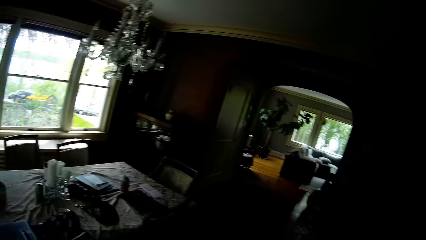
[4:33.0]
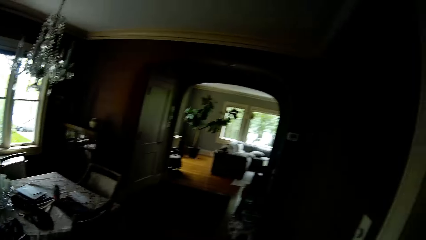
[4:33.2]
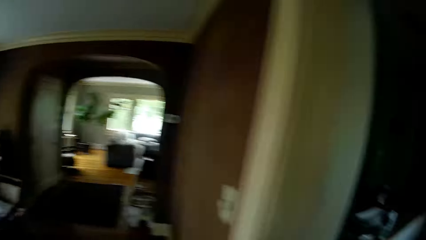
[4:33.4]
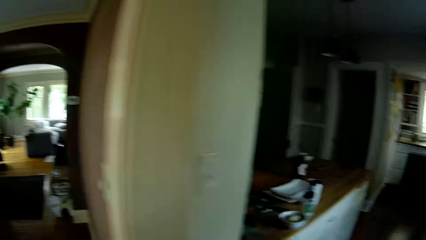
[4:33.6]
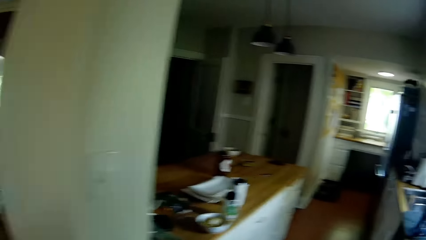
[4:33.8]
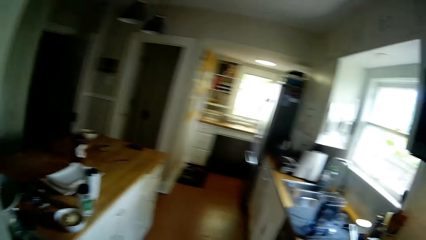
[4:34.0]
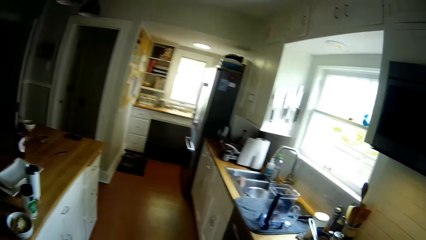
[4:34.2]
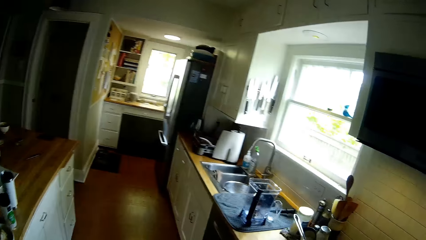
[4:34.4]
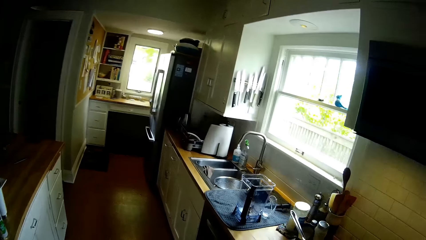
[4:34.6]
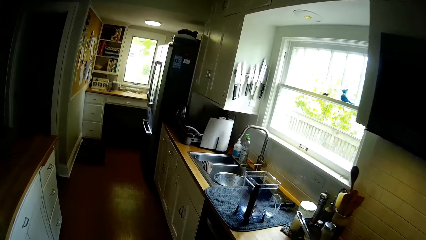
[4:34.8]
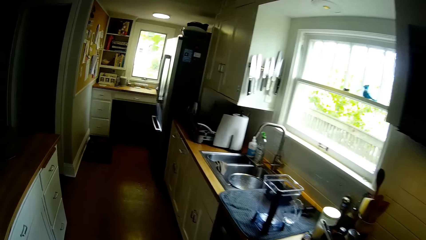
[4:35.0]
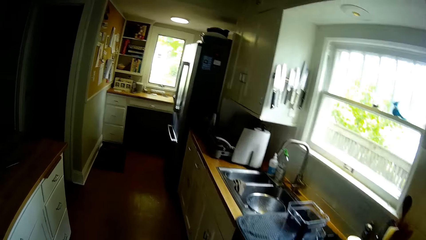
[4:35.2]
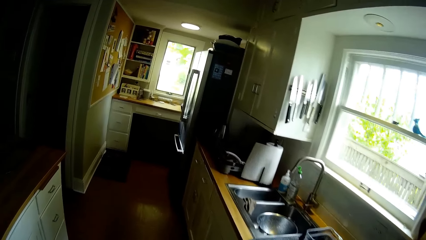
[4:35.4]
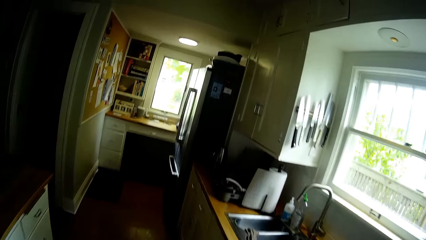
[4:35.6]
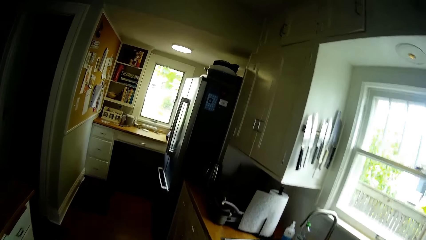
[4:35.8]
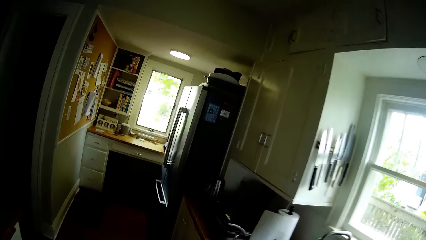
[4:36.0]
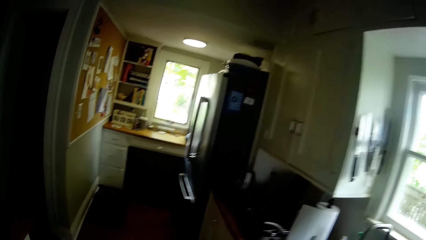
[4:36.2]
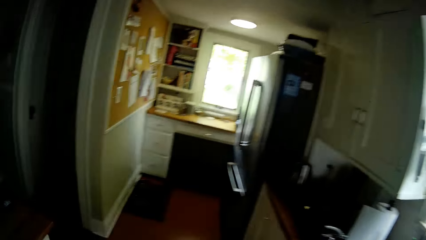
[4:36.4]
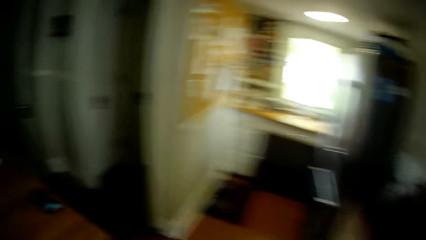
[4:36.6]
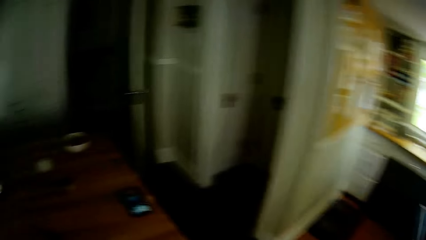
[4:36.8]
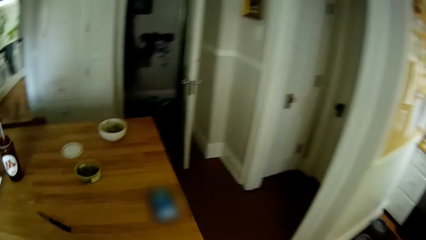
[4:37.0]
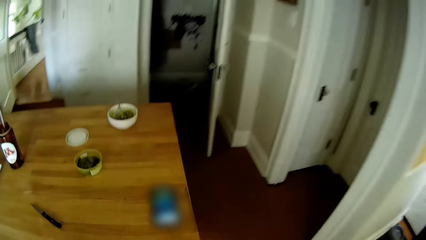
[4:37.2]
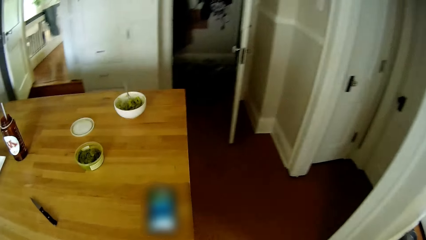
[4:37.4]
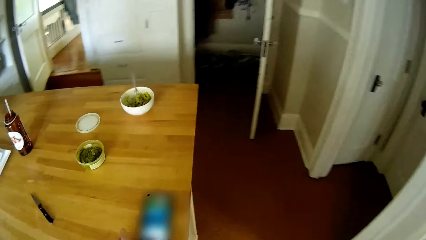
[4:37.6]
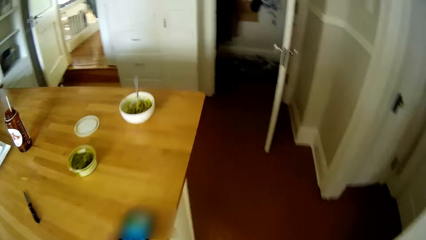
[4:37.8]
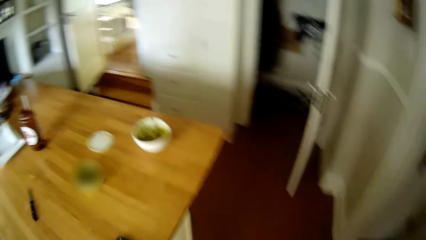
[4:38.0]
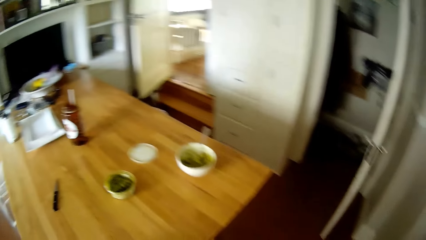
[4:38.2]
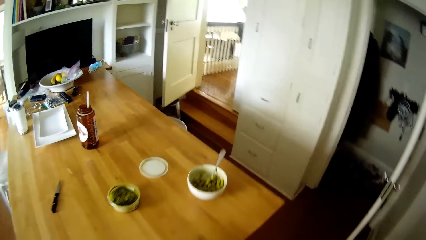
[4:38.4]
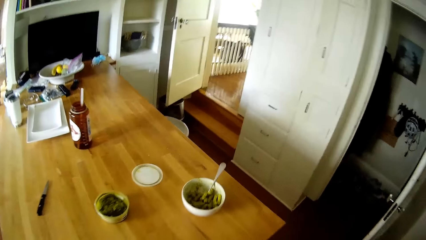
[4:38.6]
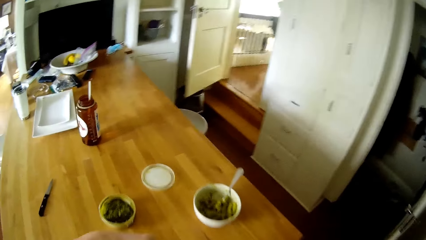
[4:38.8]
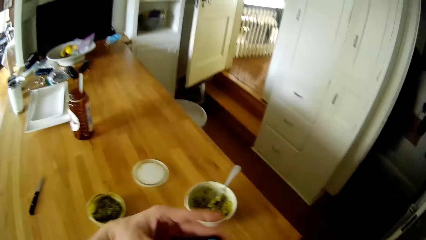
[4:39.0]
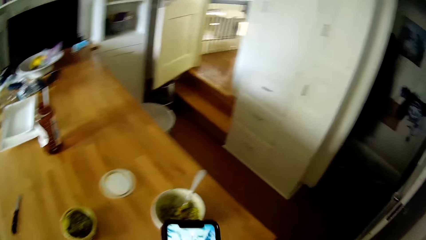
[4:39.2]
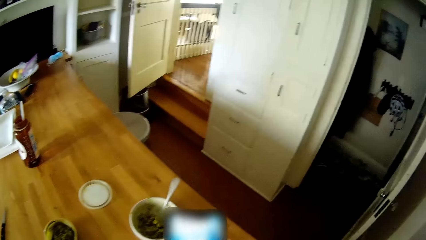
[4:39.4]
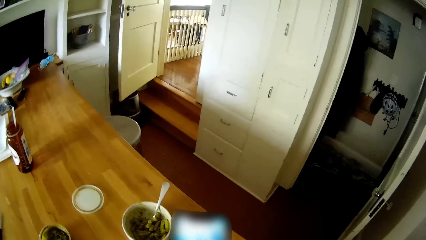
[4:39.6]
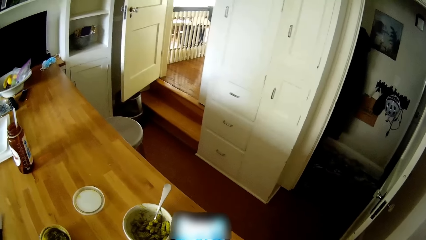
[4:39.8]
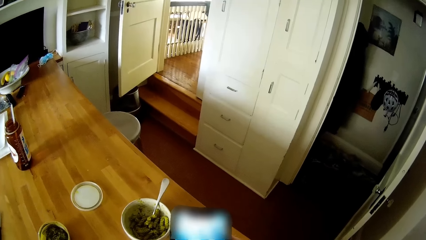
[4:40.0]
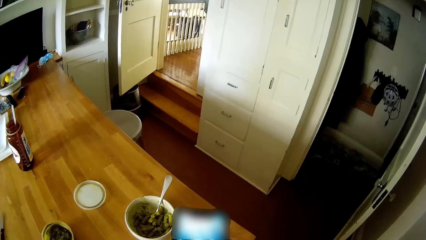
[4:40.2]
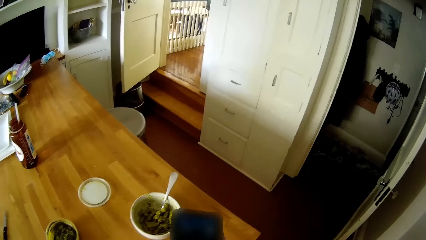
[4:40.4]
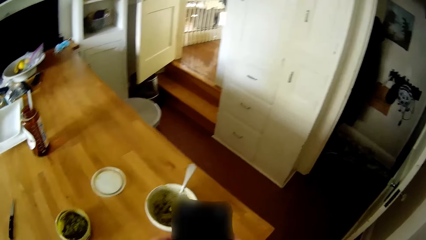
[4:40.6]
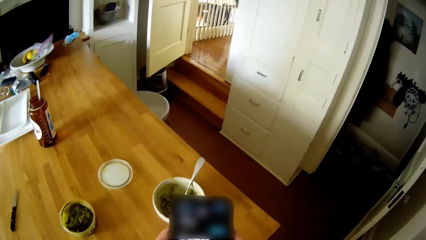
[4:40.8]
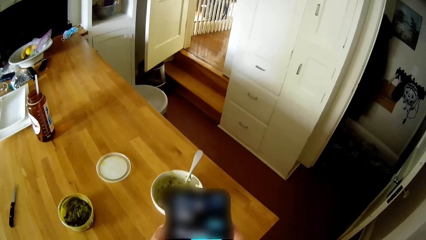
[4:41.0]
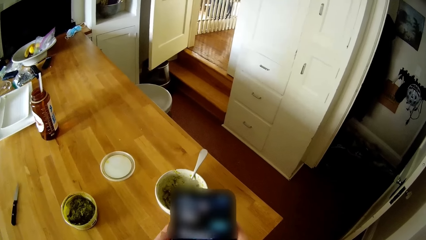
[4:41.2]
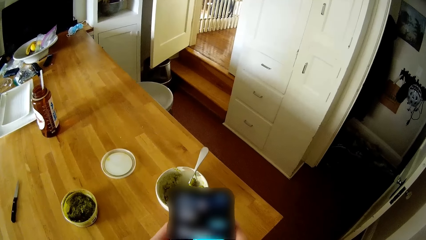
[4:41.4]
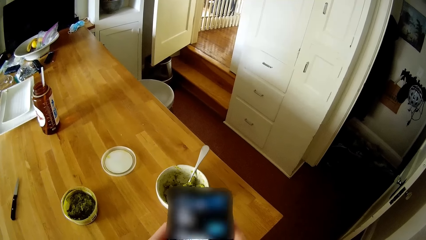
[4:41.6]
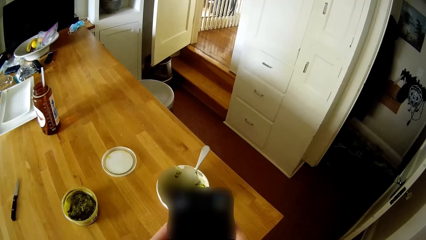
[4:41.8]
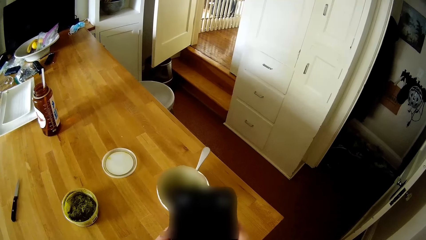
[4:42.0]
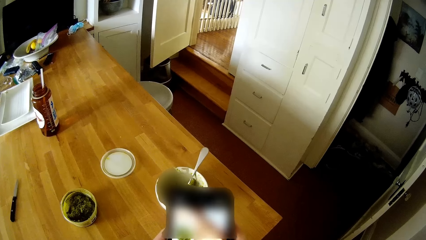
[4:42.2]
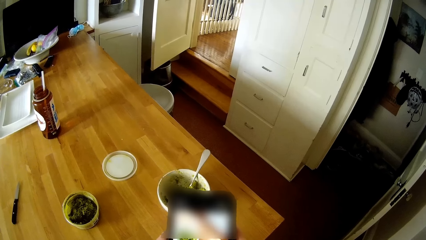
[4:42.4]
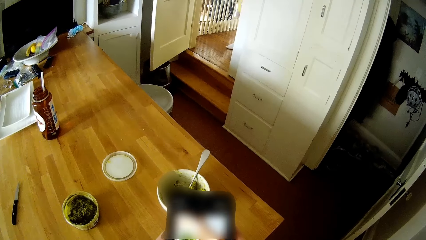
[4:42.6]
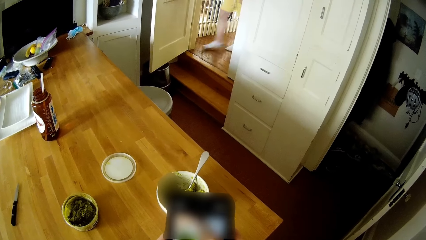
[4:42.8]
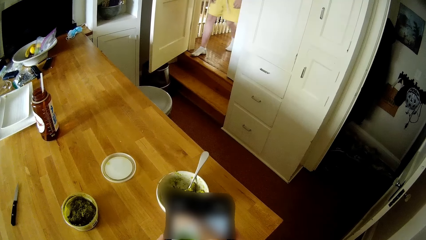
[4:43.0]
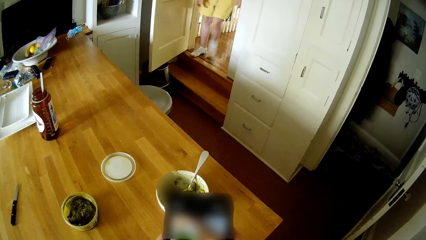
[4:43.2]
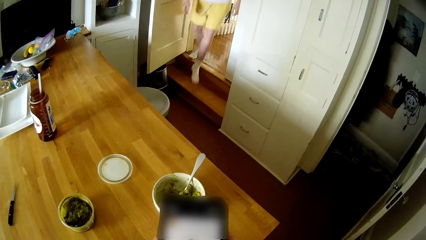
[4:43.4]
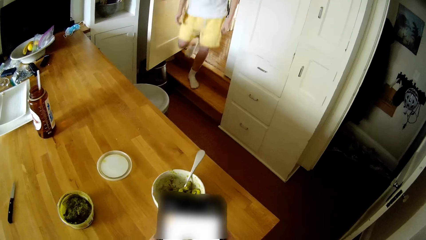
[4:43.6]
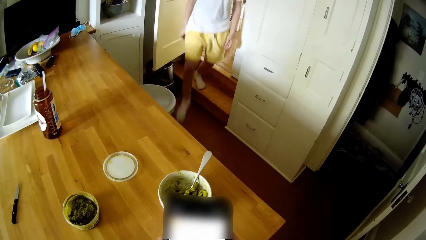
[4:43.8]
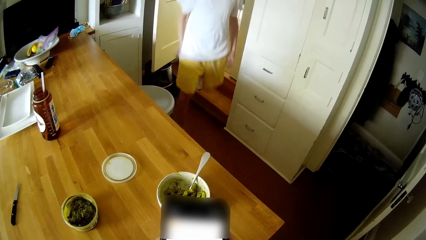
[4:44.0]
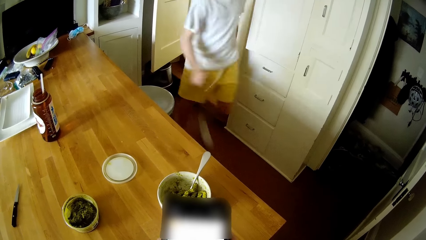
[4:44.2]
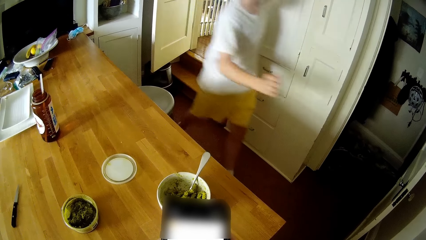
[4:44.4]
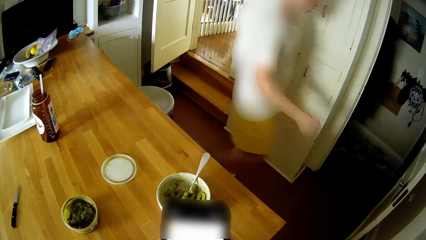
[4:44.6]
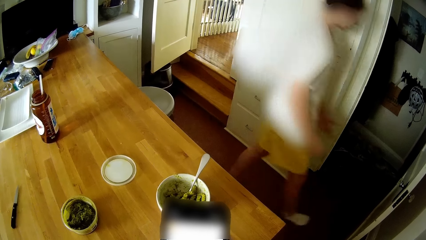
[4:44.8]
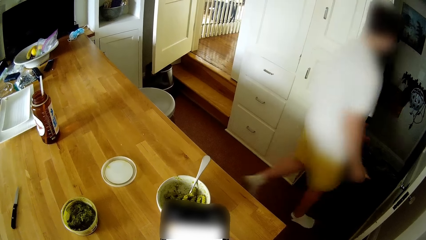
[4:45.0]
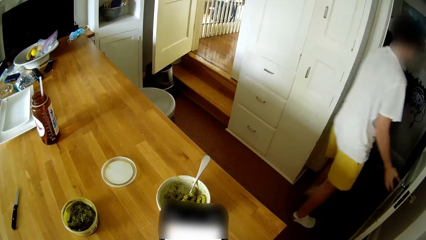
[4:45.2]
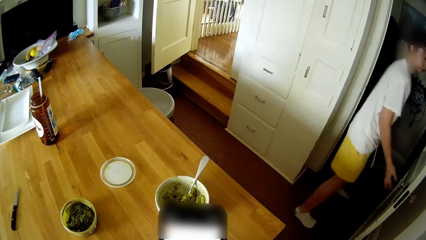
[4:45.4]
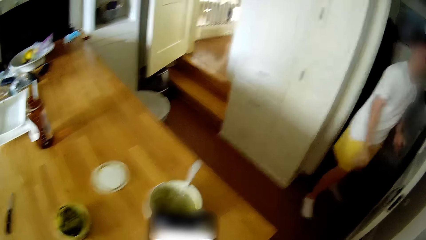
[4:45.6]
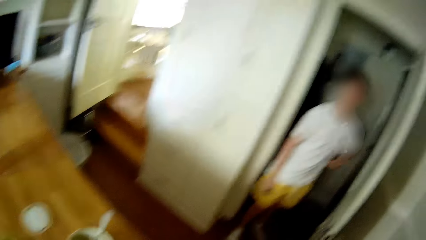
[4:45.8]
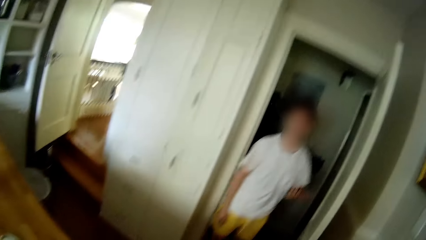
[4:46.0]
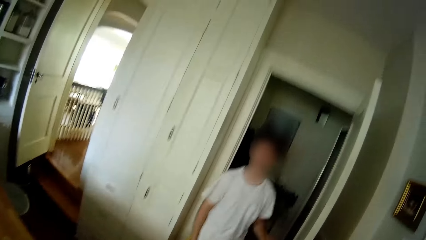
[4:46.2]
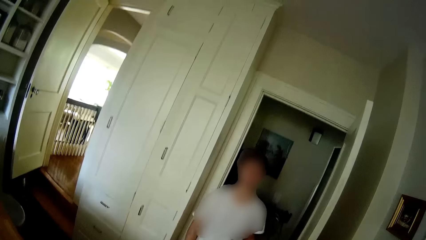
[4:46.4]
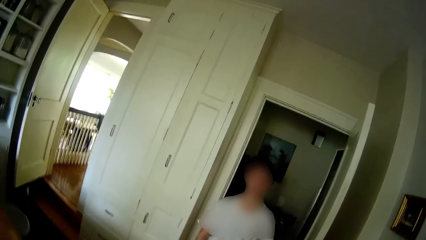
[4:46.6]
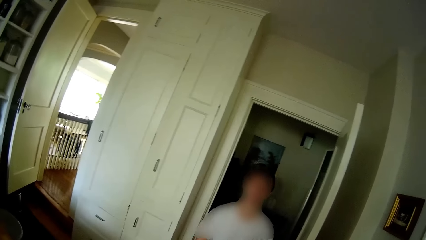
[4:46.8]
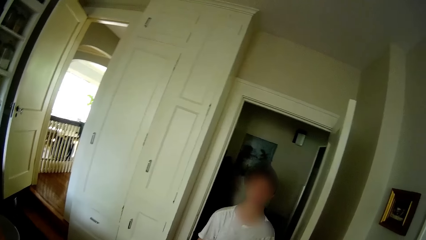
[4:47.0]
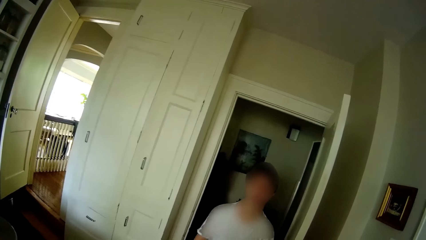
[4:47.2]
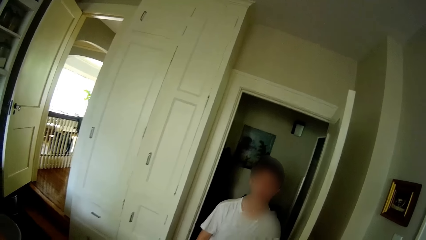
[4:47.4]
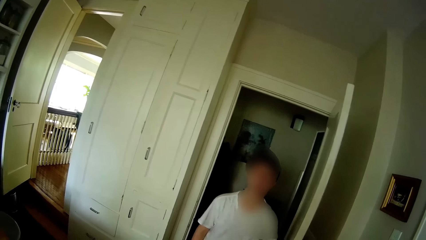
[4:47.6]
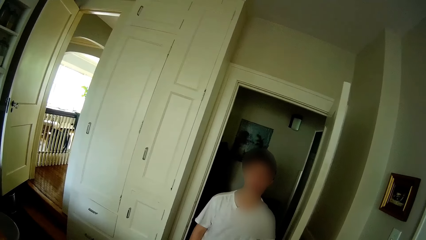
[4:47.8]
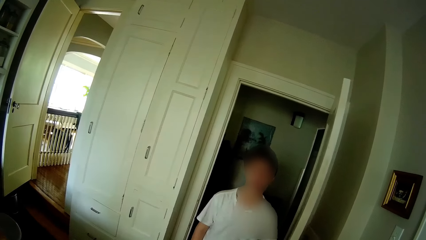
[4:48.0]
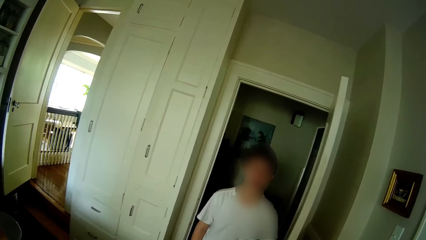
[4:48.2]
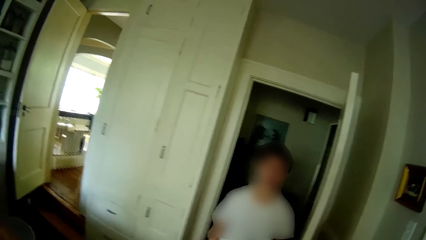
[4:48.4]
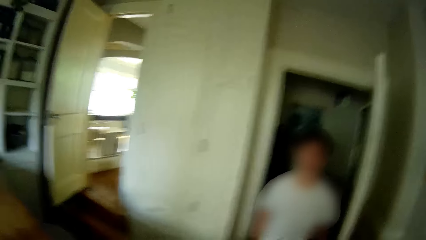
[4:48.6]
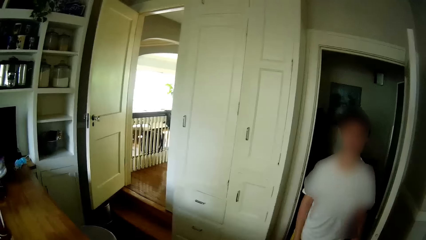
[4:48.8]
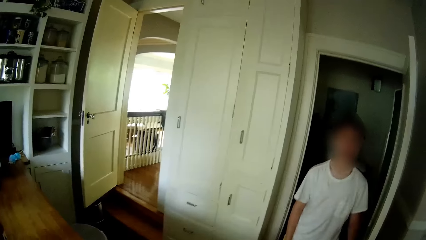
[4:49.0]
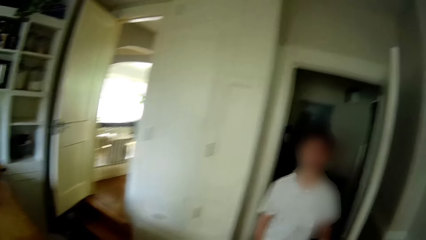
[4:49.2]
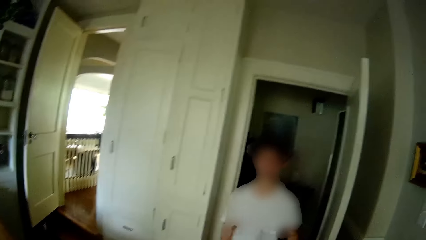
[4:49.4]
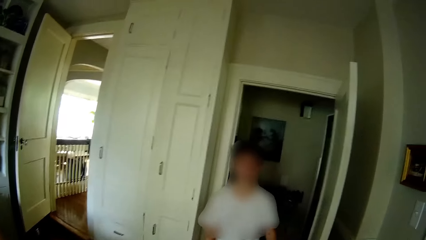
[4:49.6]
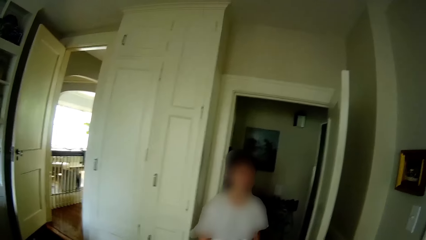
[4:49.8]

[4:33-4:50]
The camera wearer walks through the door. They operate the phone with both hands. The boy walks through a door into the kitchen. Another boy converses with the camera wearer.
